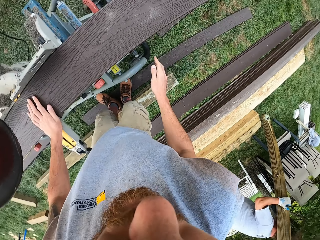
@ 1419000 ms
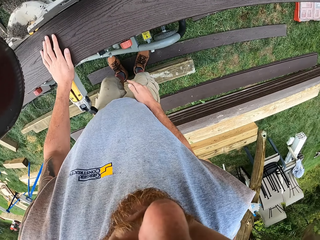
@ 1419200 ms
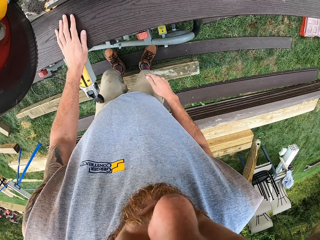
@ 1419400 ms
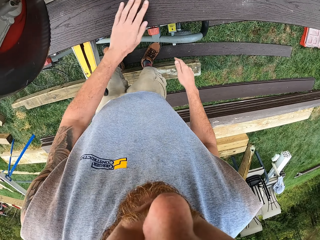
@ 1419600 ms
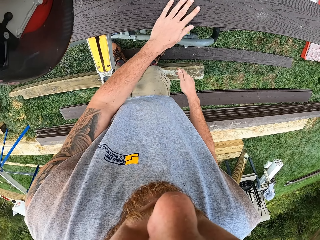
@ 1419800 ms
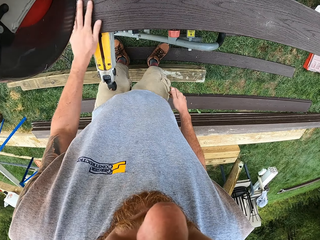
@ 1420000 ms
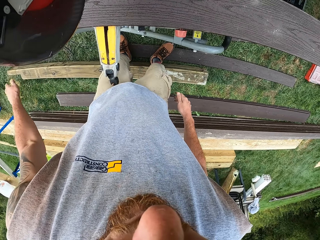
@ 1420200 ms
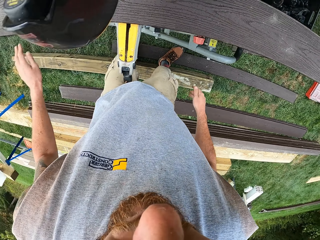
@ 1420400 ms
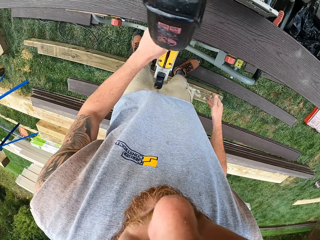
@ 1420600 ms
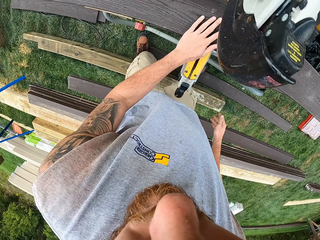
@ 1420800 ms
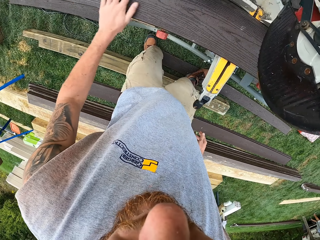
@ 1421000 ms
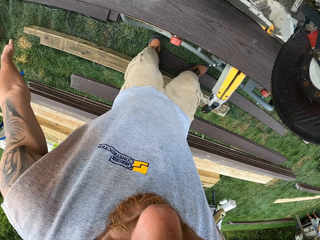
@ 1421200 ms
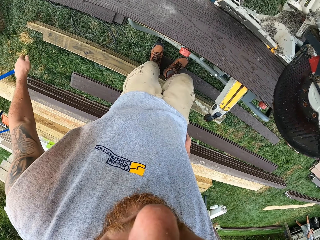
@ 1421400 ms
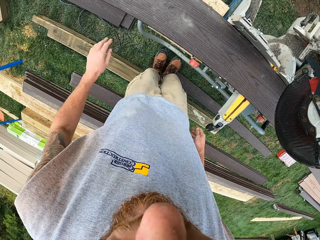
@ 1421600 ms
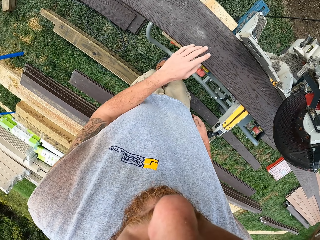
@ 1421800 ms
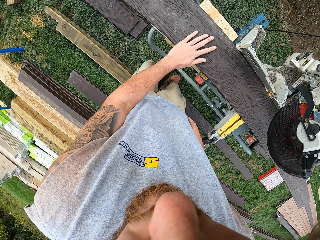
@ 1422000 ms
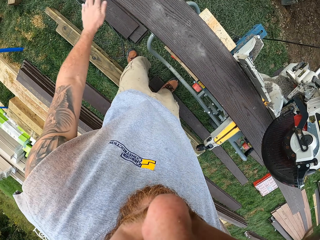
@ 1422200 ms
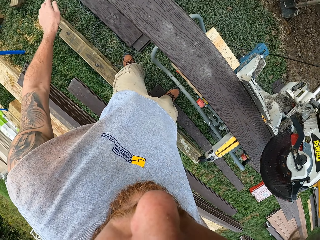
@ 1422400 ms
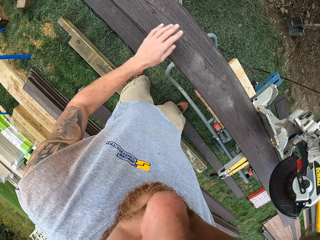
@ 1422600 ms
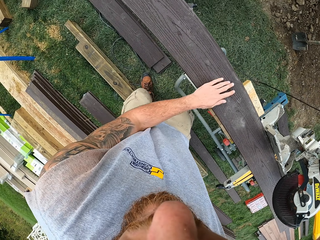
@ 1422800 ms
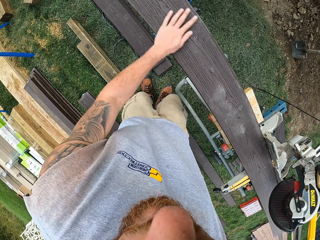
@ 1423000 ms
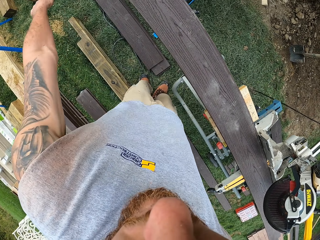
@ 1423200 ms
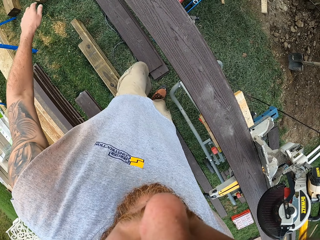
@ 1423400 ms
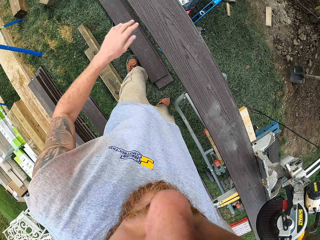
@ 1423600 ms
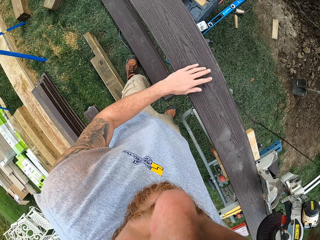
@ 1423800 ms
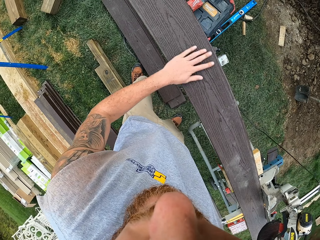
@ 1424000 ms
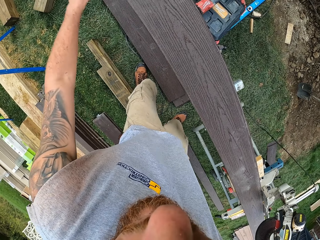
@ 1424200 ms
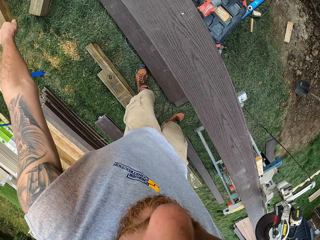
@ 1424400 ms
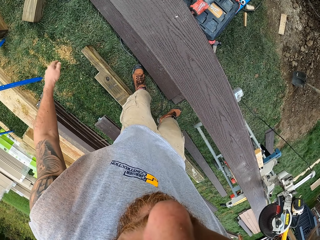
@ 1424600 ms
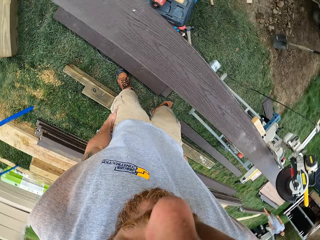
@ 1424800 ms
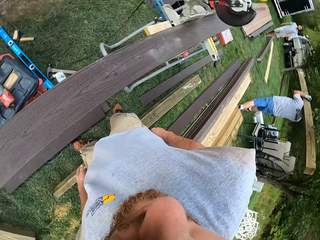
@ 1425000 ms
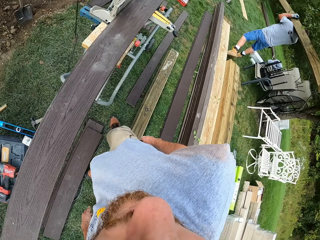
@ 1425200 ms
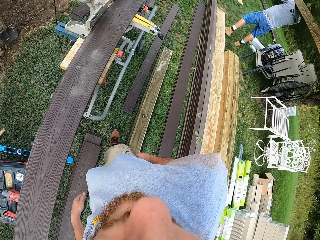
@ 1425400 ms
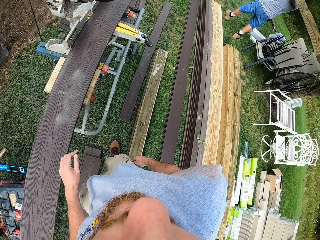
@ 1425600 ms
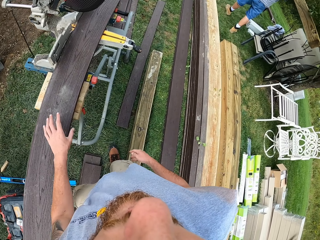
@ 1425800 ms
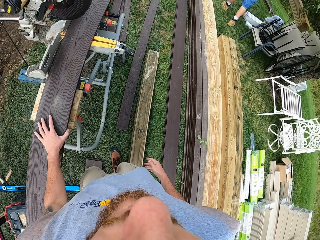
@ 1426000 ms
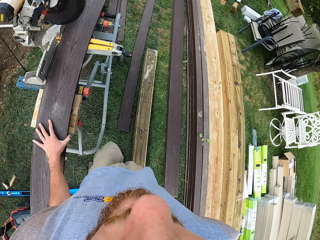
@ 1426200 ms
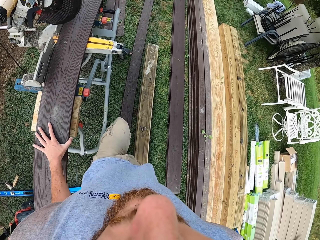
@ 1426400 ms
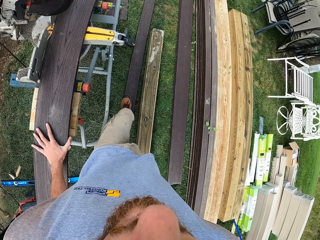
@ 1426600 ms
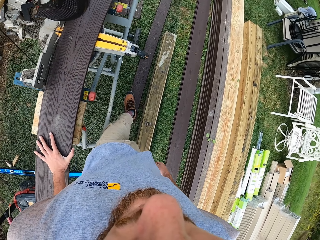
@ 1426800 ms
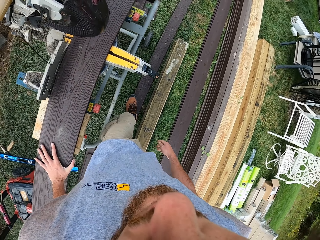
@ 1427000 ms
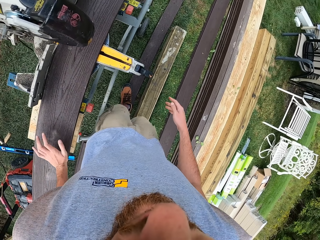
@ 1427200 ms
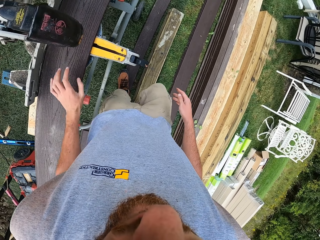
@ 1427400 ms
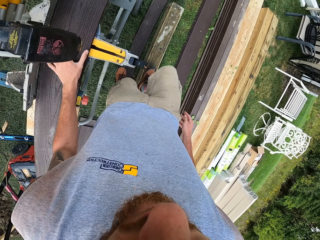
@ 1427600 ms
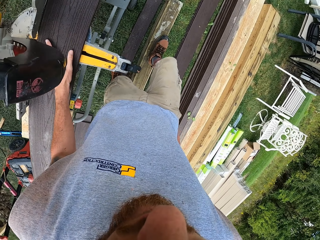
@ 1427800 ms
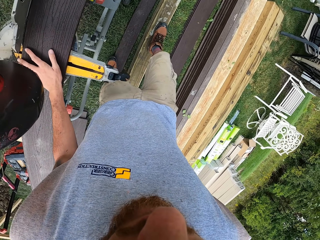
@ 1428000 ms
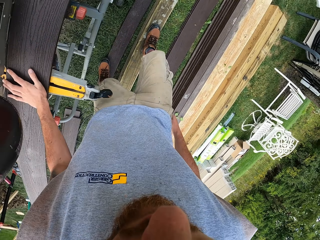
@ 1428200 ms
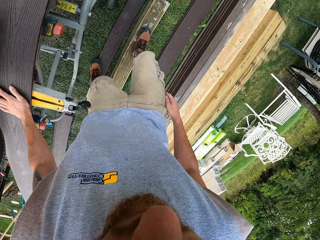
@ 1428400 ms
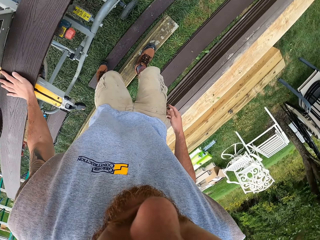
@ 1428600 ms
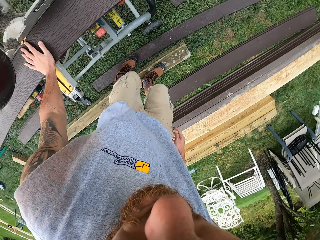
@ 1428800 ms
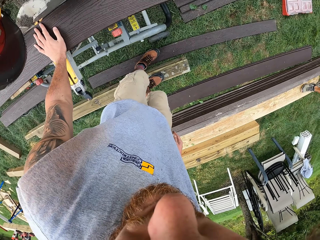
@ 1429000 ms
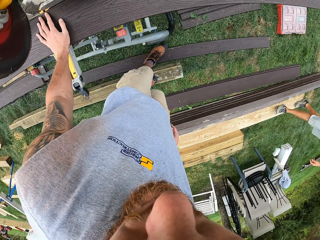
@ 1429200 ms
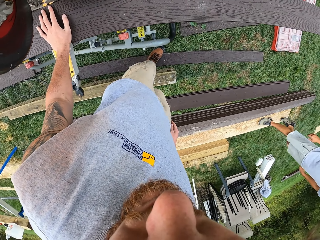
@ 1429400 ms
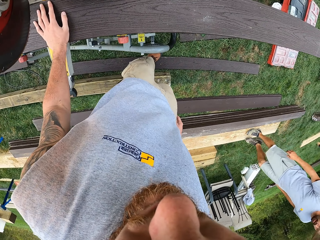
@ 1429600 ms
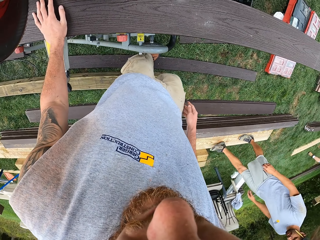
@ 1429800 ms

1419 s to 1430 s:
The camera wearer turns around. They wipe the wood with the left hand. They adjust the wood on a wood cutter. They walk around. They turn around. They adjust the wood on the wood cutter.

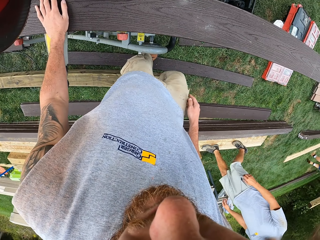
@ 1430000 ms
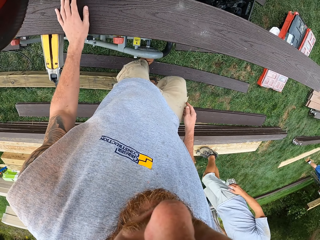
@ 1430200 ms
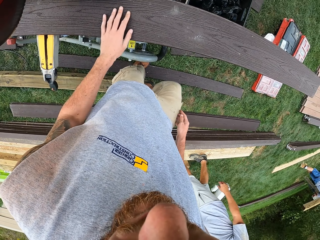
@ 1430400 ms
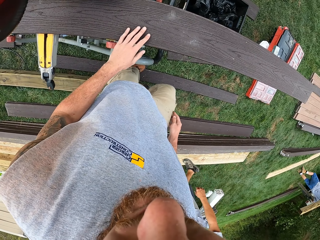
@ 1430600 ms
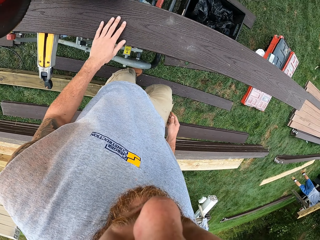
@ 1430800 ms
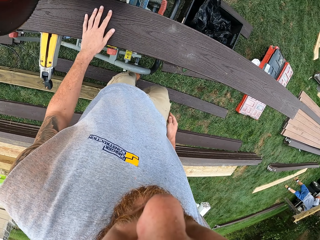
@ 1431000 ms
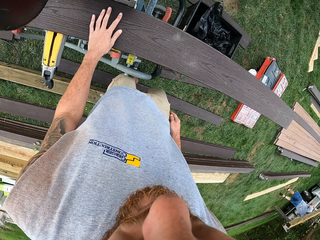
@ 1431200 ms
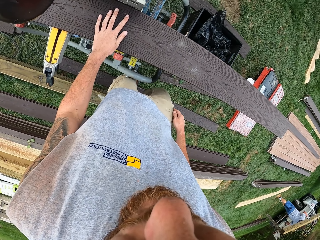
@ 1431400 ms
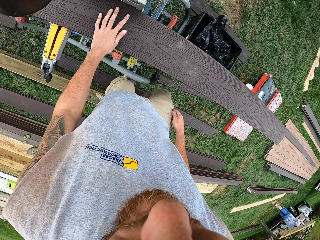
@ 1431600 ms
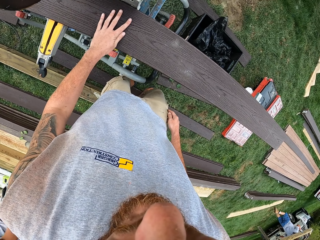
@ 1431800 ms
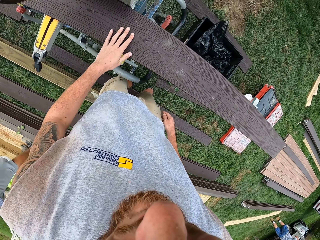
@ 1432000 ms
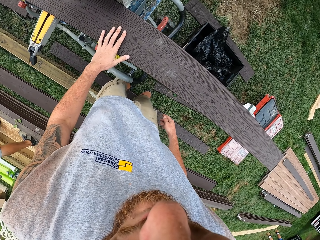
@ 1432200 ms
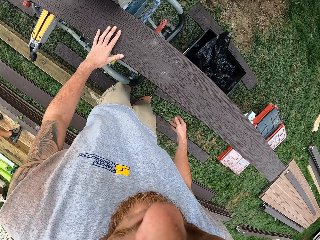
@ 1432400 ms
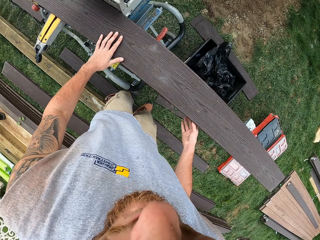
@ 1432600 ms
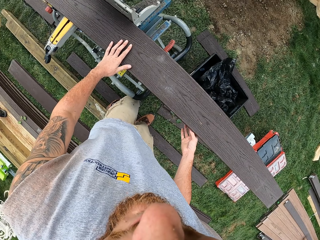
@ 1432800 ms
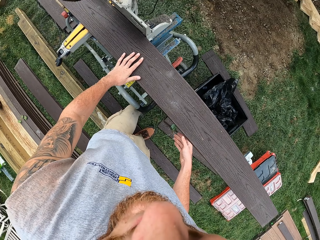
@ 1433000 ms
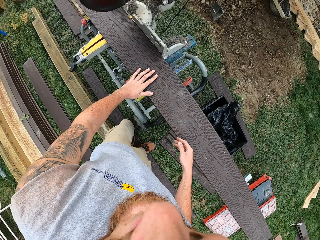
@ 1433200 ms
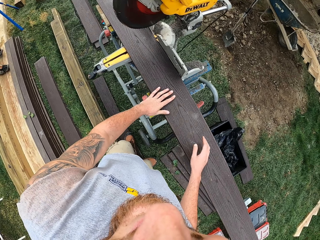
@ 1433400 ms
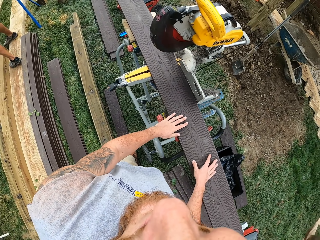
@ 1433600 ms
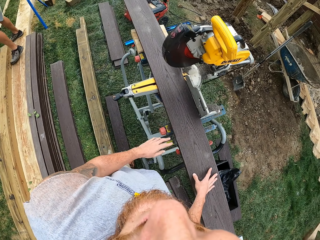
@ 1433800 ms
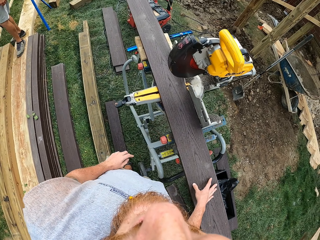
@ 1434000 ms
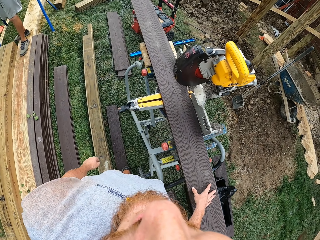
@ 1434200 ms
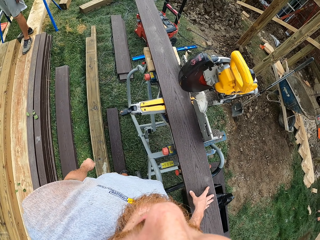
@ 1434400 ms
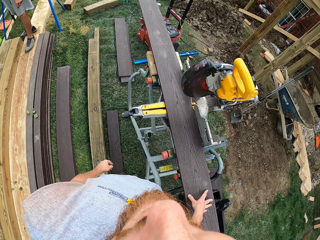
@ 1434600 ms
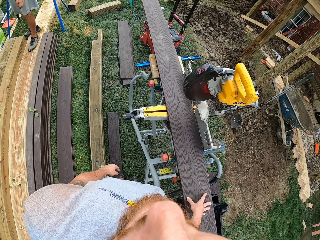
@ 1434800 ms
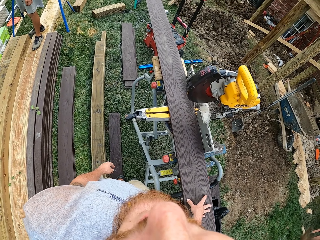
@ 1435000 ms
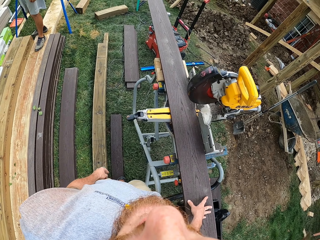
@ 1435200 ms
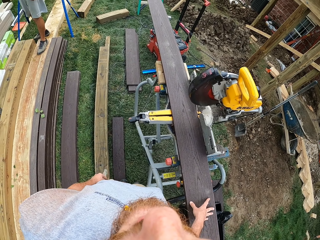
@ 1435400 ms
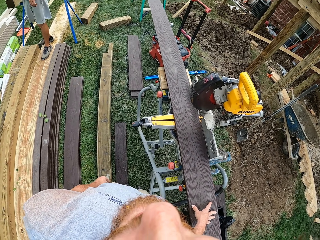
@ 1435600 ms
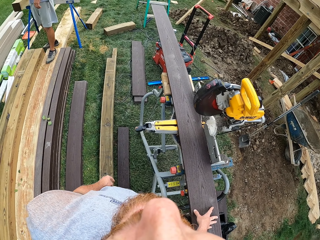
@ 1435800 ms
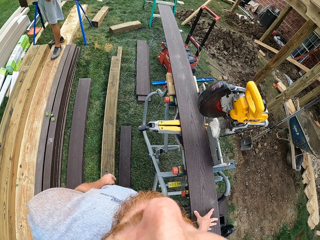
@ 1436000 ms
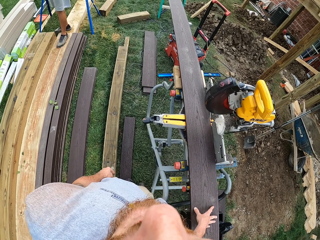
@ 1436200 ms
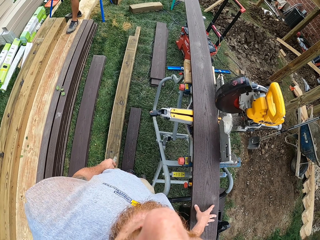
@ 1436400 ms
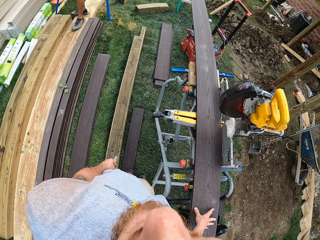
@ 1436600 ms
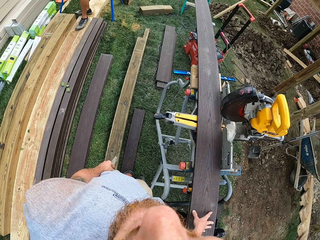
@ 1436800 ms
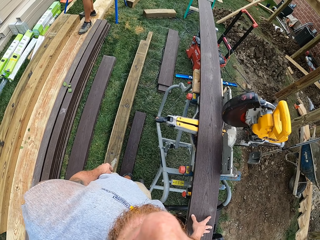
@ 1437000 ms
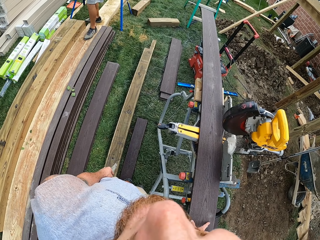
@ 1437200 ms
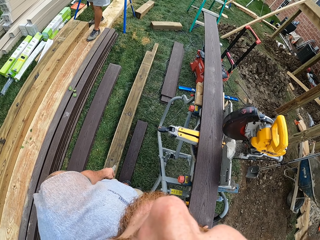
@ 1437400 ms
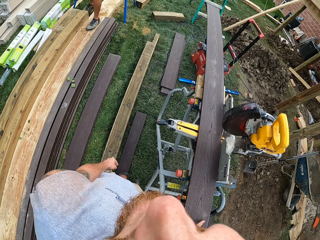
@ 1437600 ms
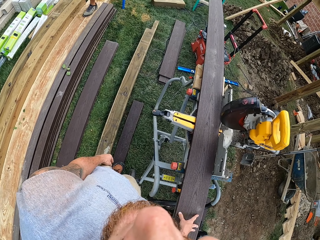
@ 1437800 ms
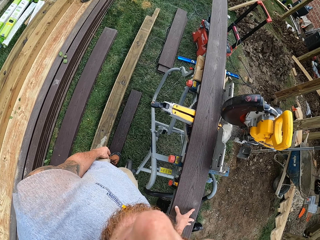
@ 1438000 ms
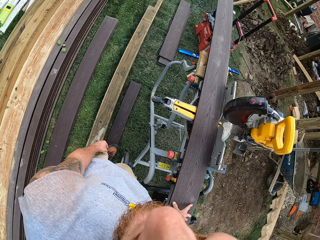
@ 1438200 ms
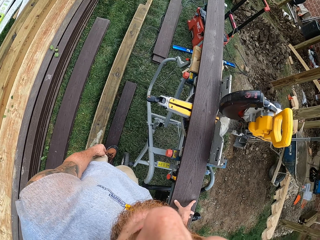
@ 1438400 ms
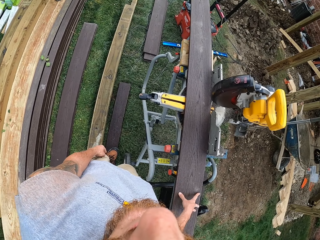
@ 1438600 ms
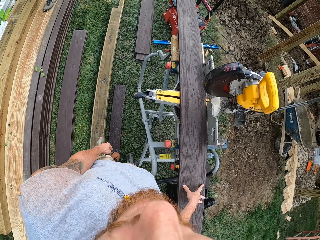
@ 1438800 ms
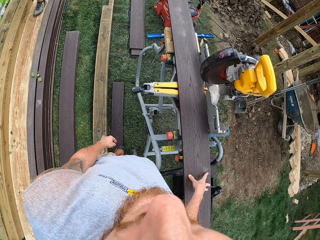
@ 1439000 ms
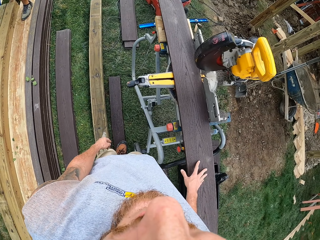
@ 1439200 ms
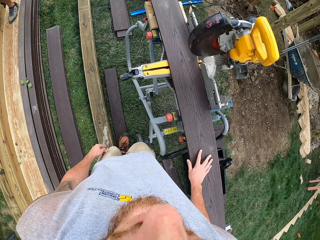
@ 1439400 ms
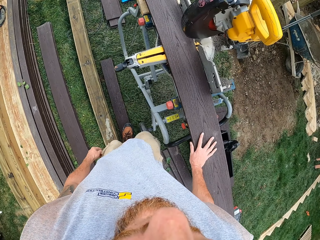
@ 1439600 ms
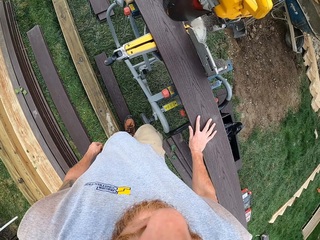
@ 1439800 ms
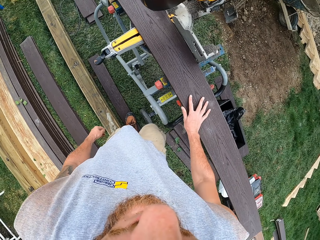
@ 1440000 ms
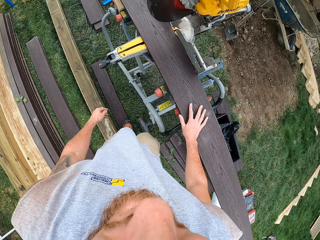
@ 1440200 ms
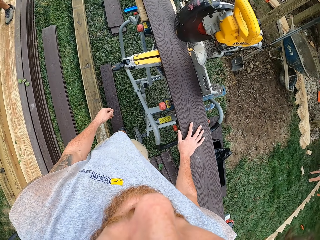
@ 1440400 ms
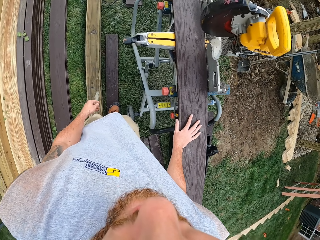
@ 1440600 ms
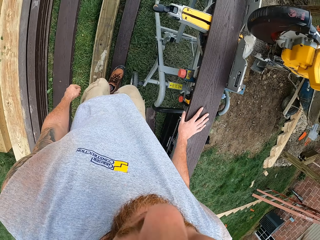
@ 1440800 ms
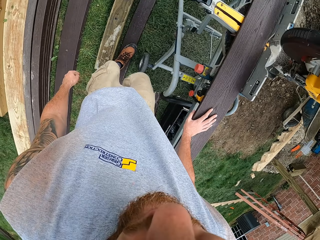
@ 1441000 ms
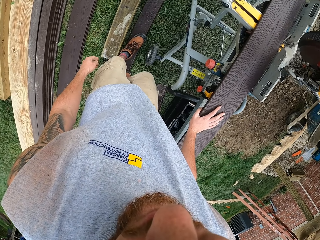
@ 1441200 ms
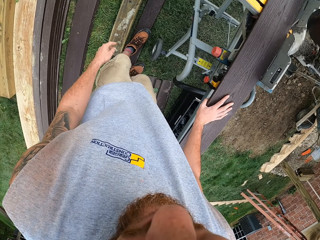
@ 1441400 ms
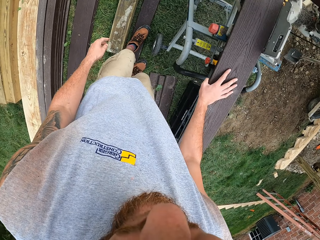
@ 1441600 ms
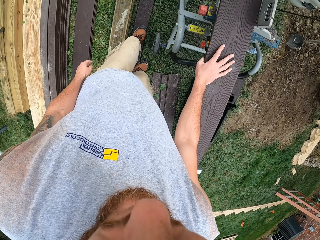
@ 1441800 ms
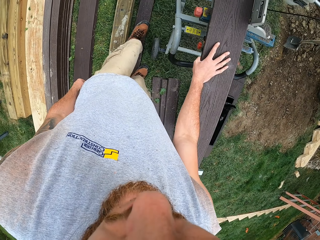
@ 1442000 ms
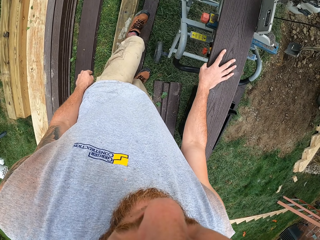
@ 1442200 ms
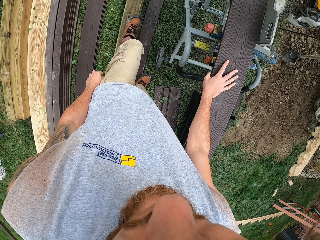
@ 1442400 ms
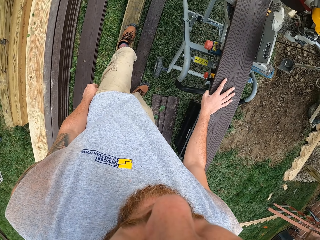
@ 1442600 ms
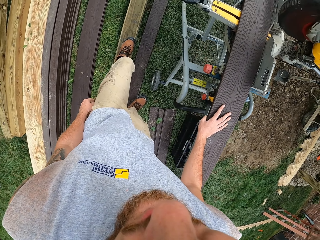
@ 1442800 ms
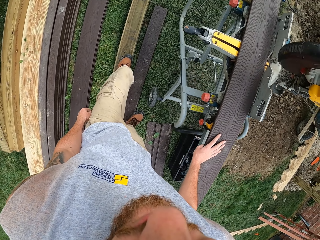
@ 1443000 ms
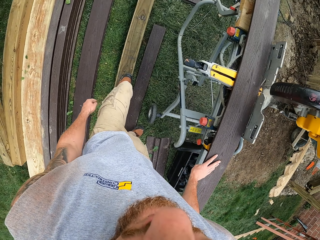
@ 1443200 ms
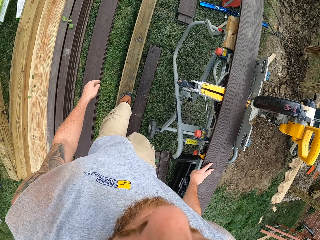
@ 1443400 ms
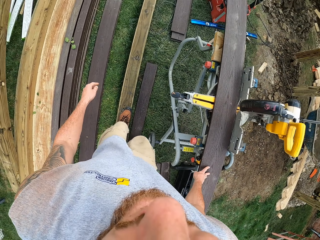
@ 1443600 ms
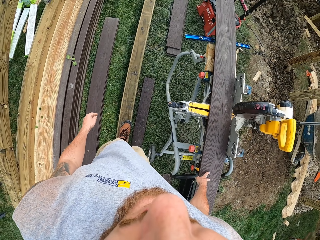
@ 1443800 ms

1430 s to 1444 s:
The camera wearer looks at the wood. They converse with a man. They turn to the side. They make a step.
